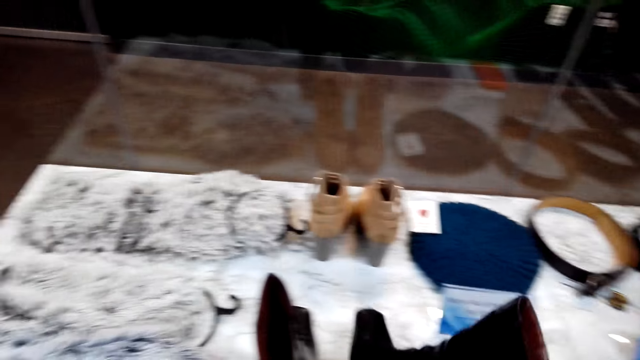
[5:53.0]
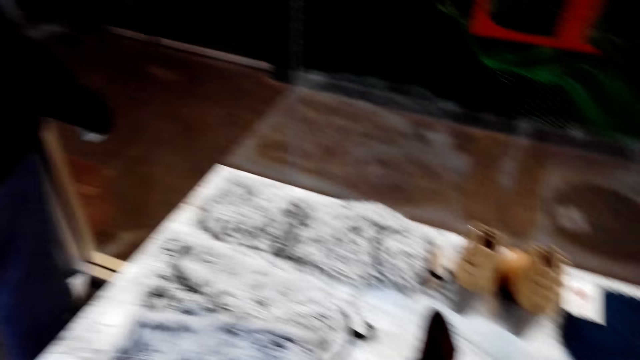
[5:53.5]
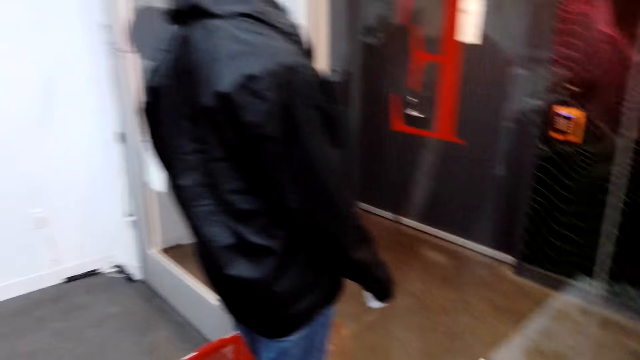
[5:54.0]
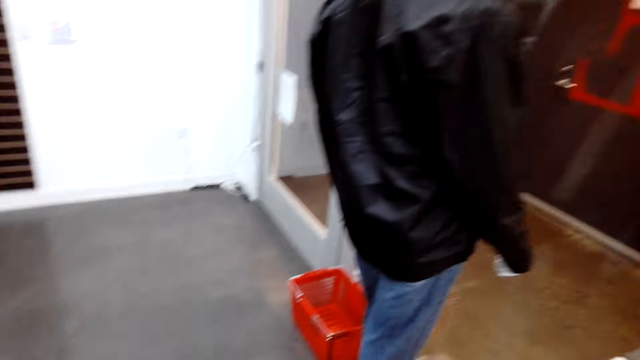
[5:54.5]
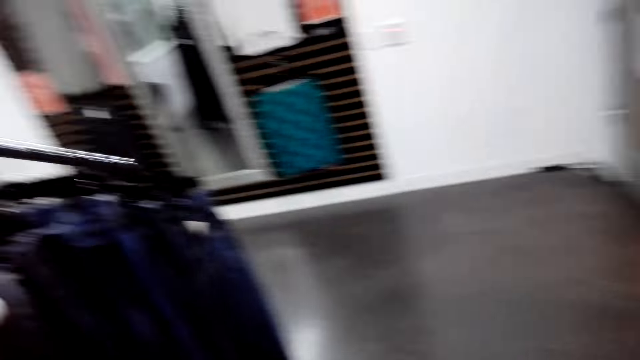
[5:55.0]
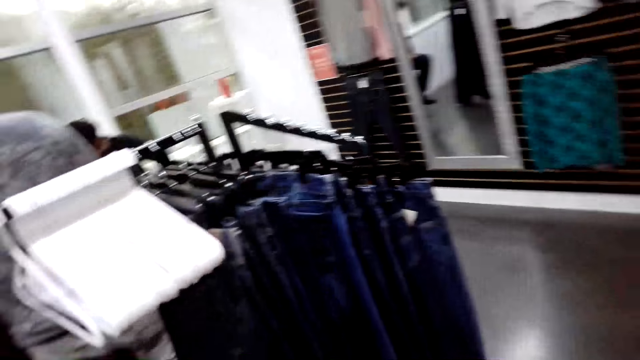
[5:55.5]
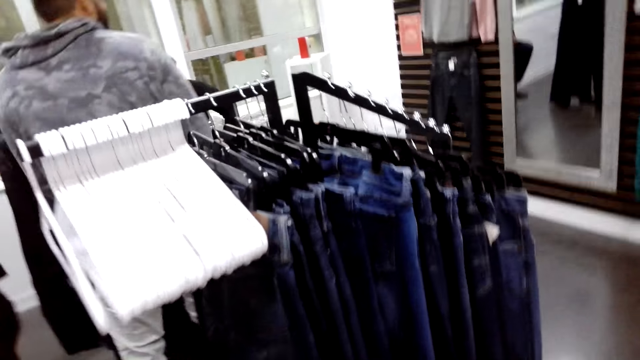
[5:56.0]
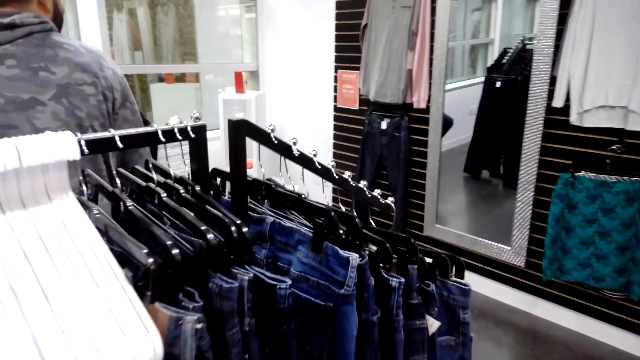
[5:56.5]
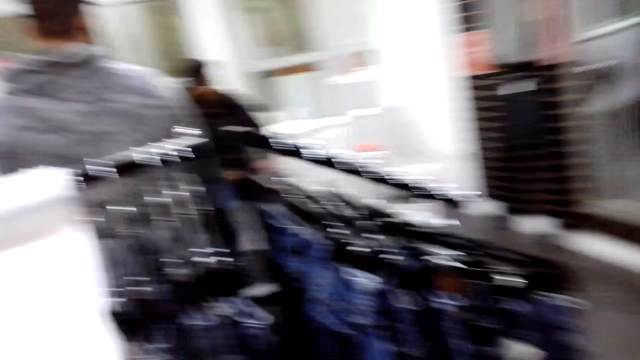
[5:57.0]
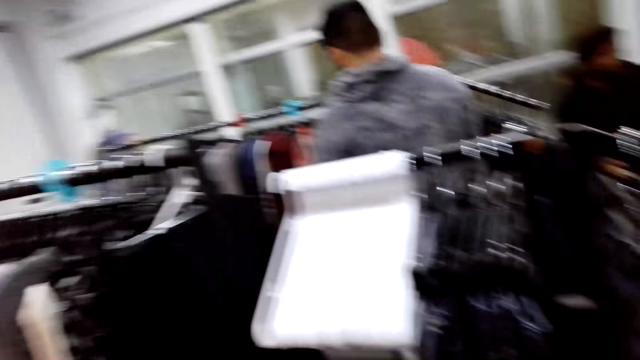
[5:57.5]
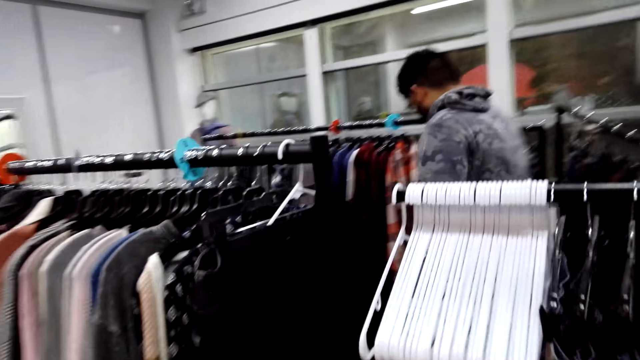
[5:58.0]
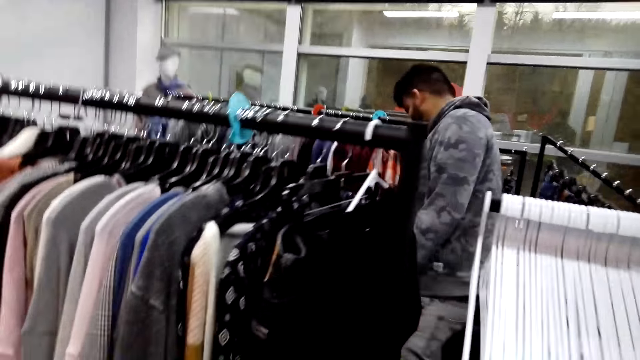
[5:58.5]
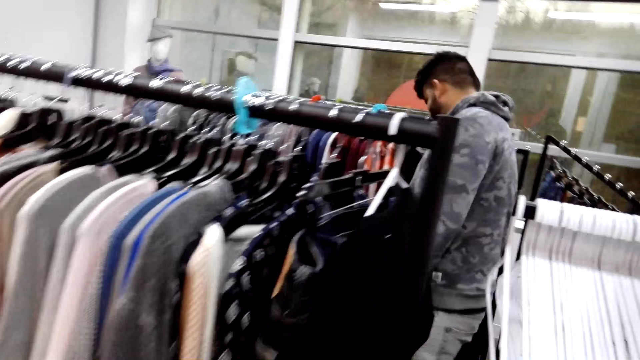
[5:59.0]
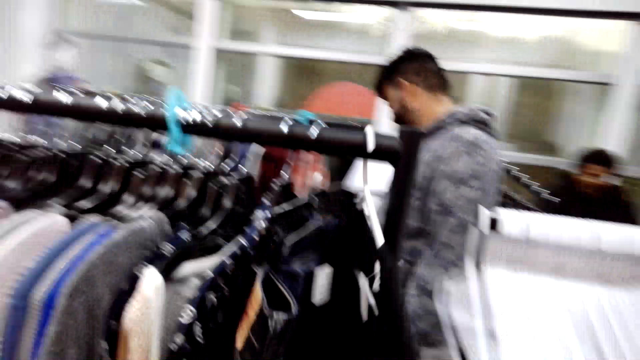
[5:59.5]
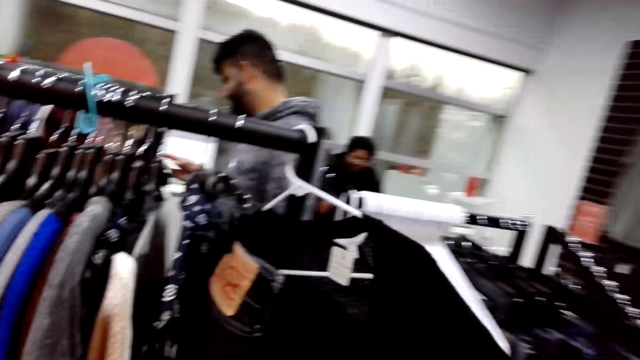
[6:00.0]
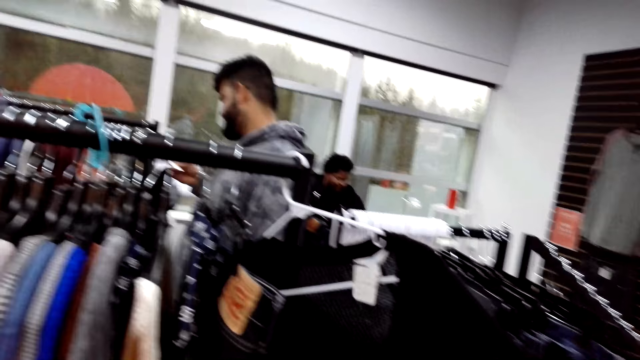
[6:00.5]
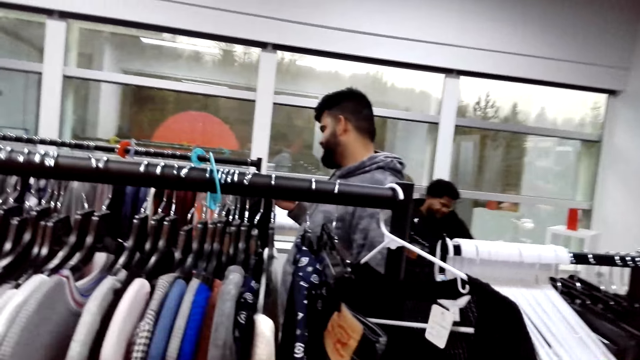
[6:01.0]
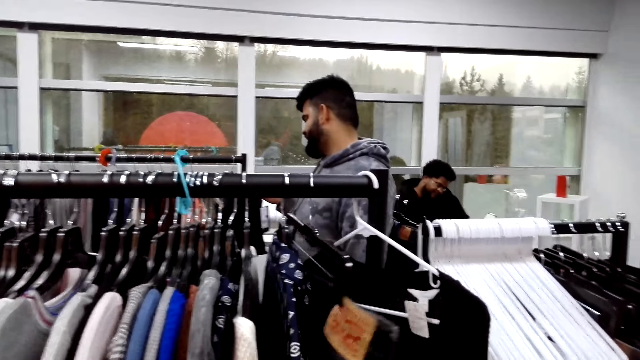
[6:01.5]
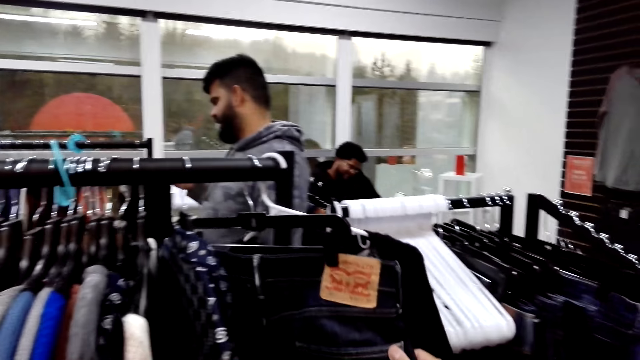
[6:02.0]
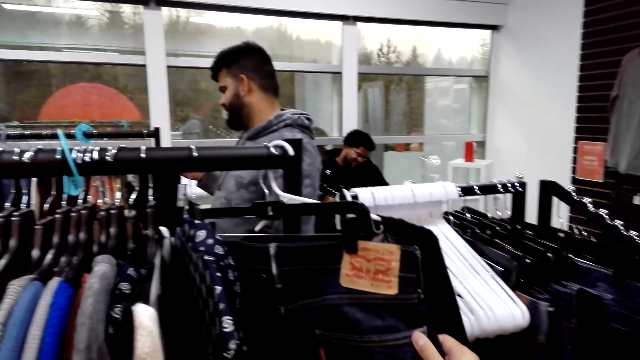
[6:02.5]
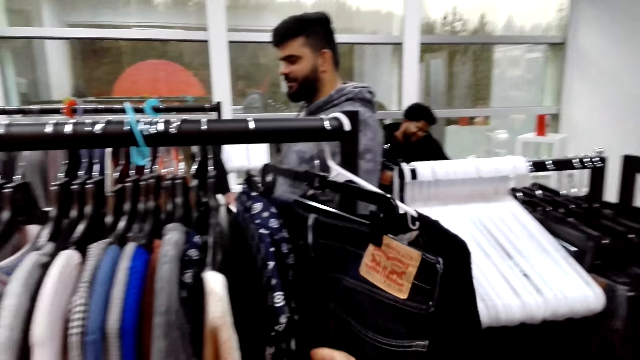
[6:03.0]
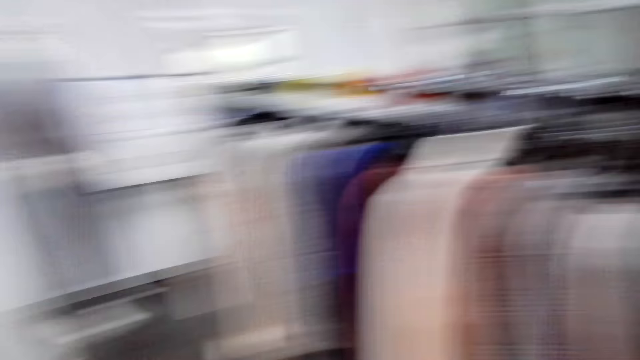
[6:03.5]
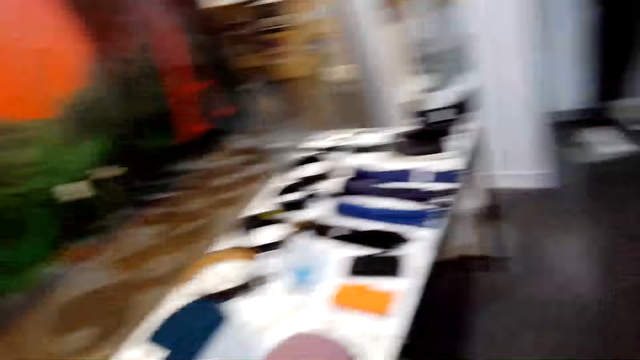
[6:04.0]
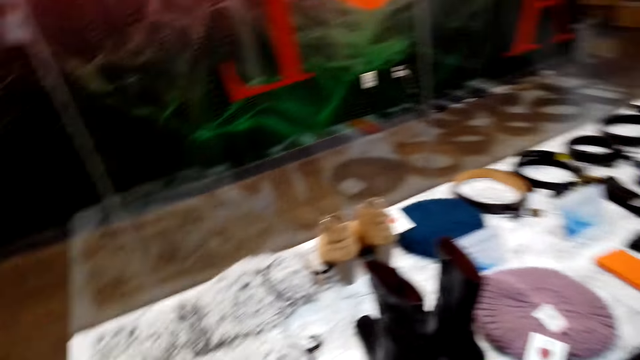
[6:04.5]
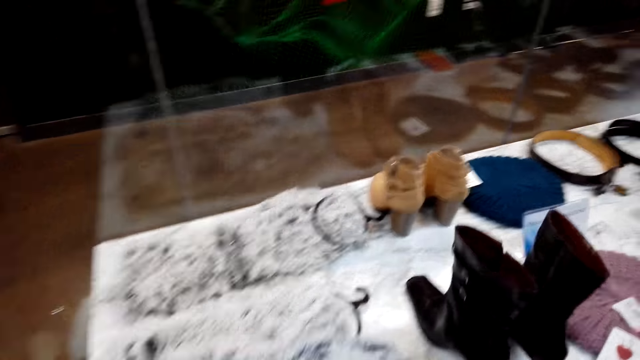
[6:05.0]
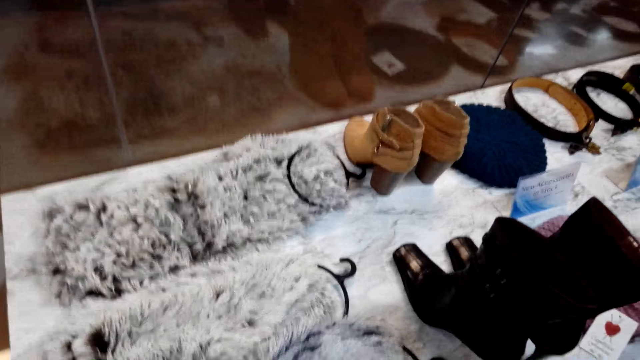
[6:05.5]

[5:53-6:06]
The camera wearer places the boot on the table. They walk around. A man looks at the price tag. The camera wearer checks clothes on the hanging rod.

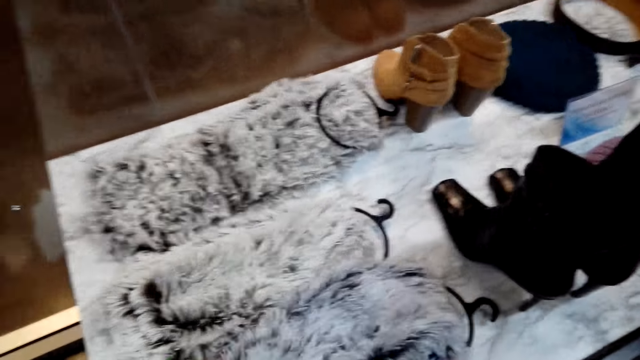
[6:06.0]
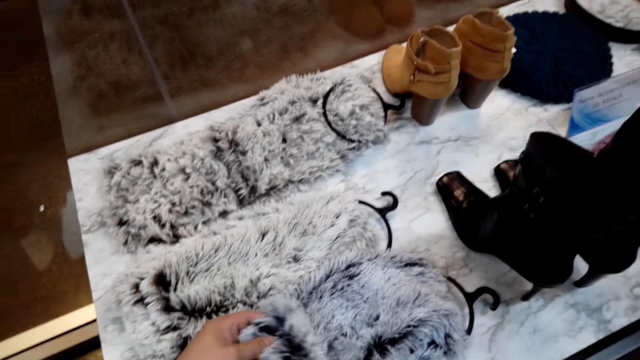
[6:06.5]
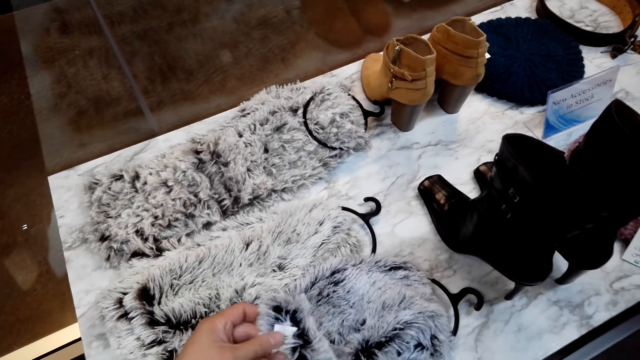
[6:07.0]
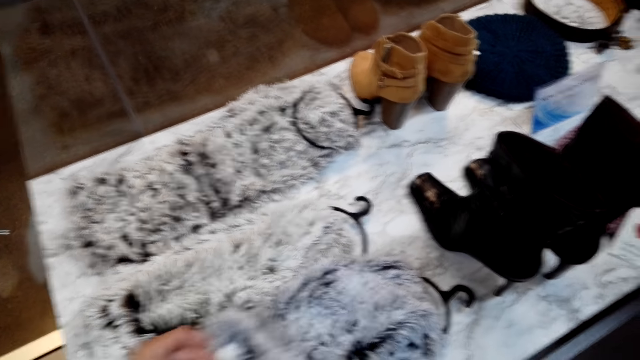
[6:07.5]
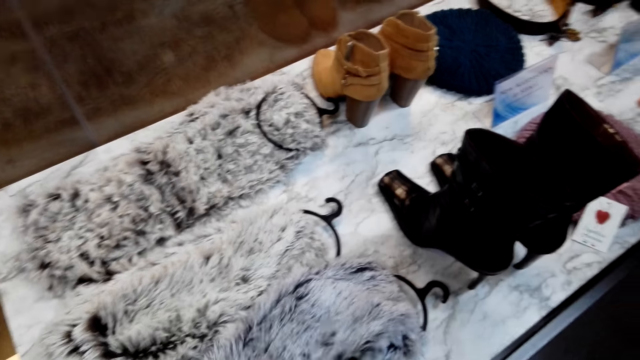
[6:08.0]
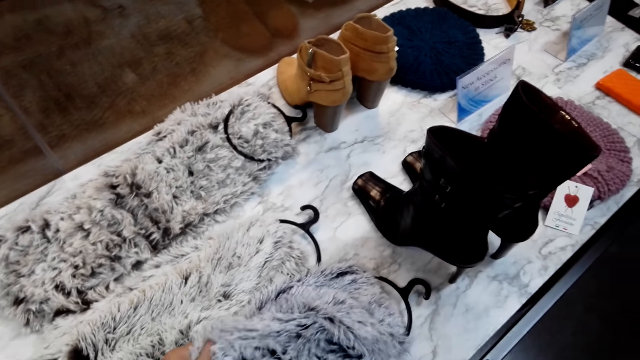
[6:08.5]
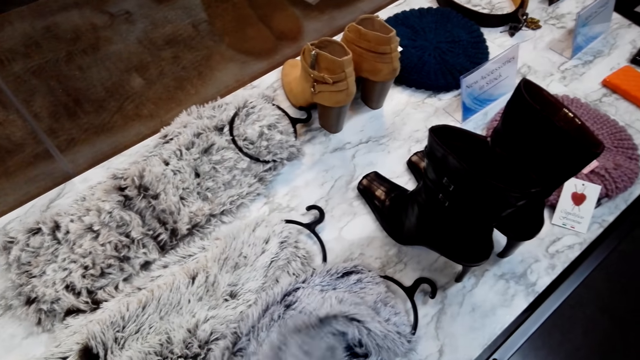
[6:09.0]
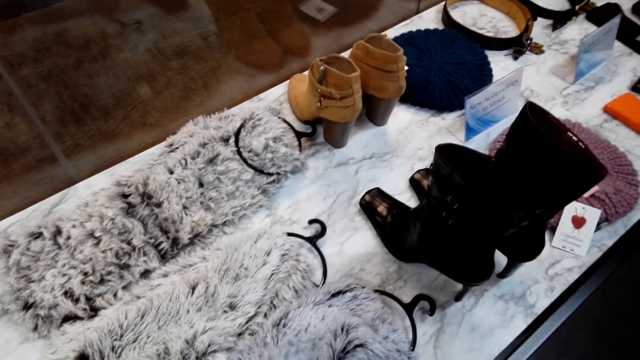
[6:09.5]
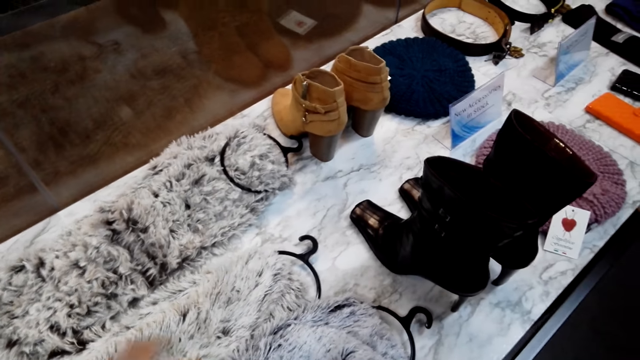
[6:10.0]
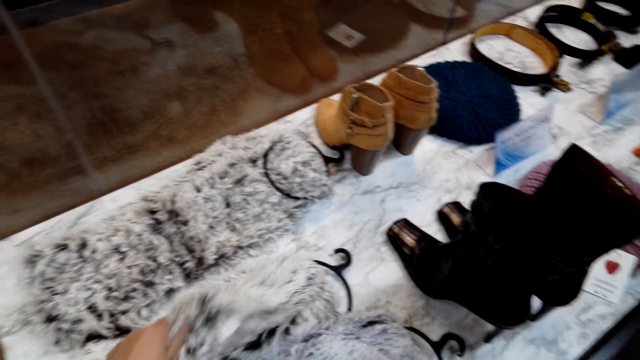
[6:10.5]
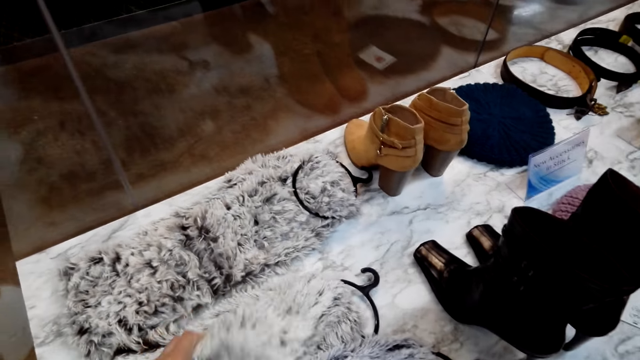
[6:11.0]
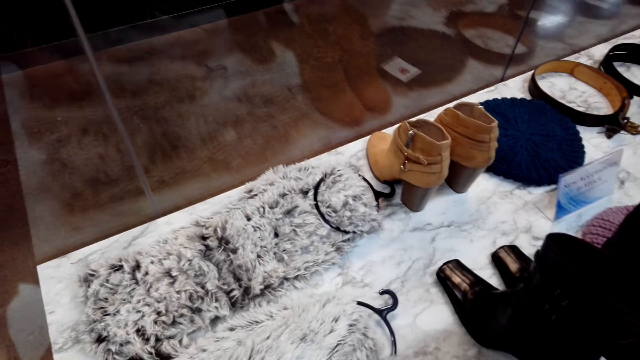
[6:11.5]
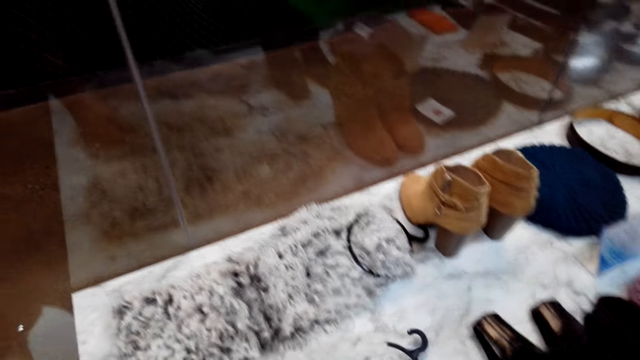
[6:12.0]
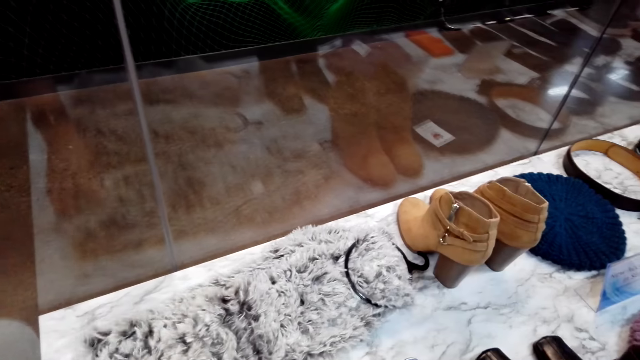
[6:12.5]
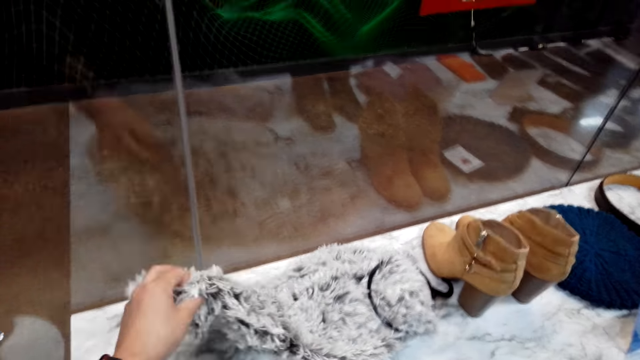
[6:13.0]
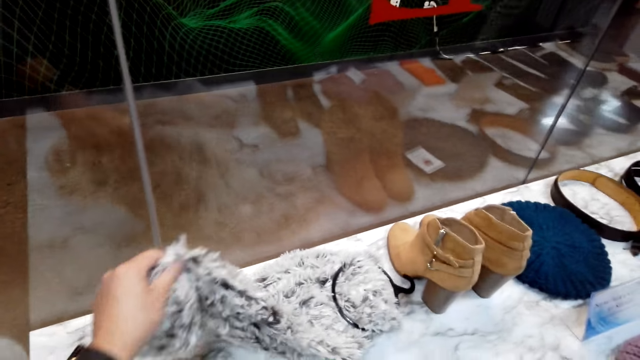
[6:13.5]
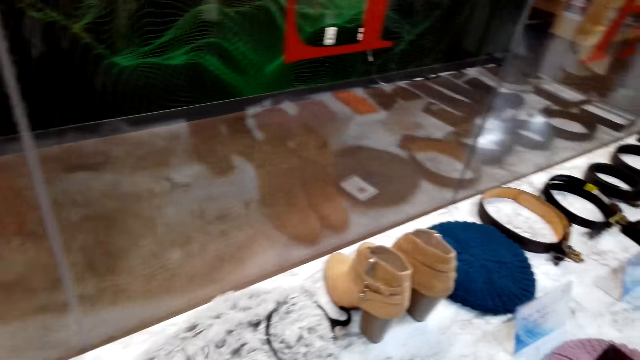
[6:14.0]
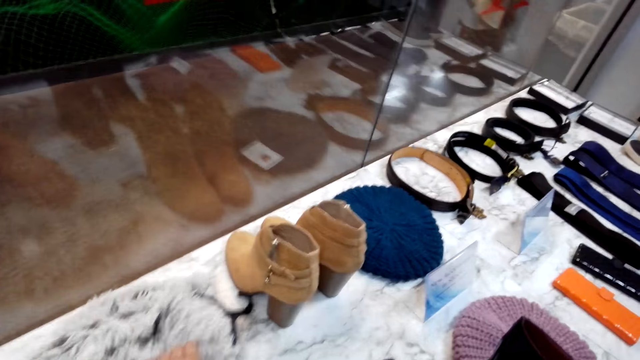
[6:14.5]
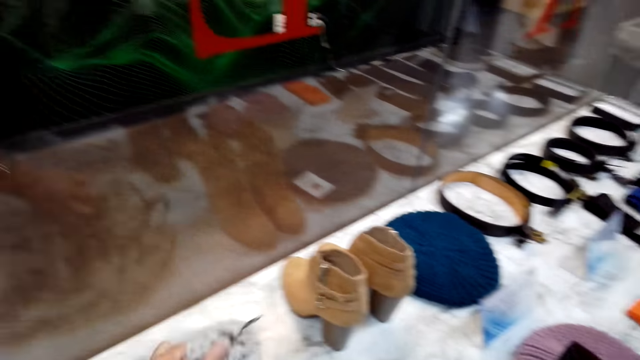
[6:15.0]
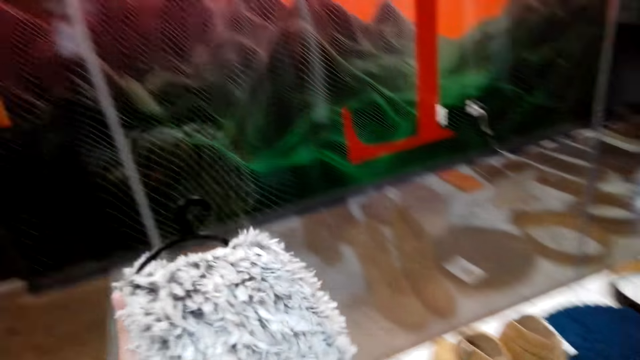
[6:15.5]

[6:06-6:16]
The camera wearer touches the scarves. They check on the scarf on the table.
